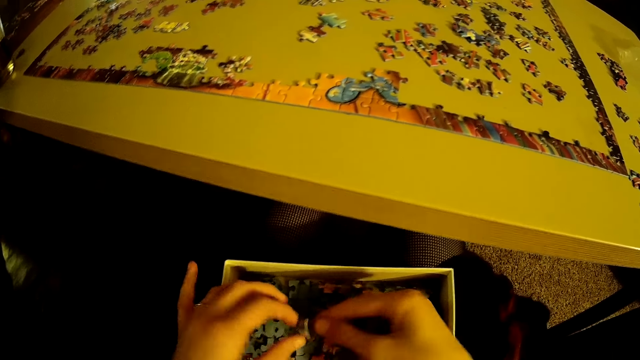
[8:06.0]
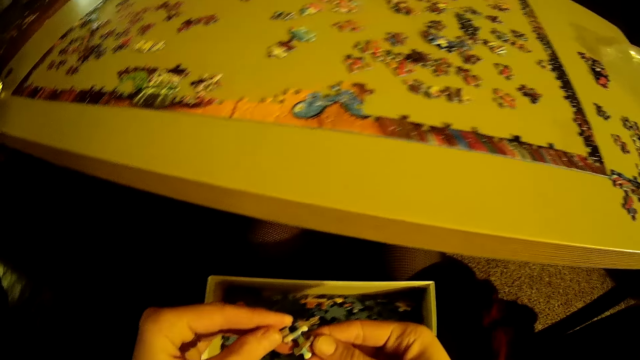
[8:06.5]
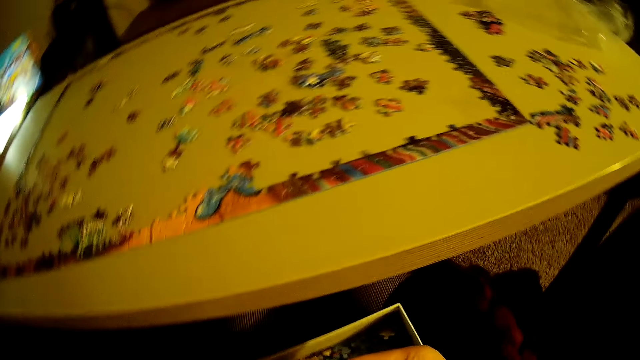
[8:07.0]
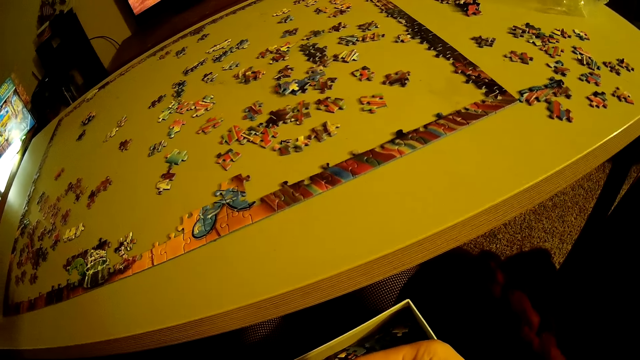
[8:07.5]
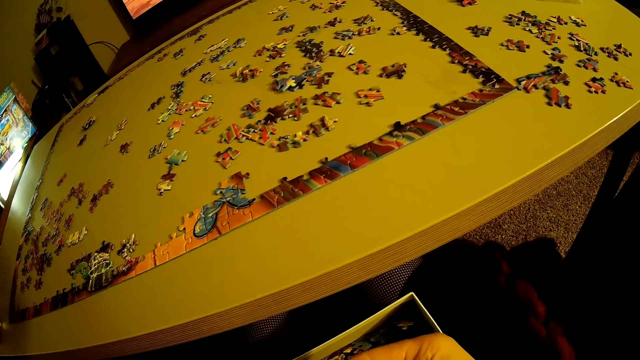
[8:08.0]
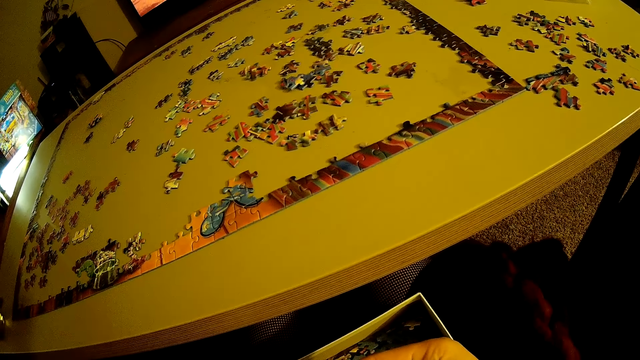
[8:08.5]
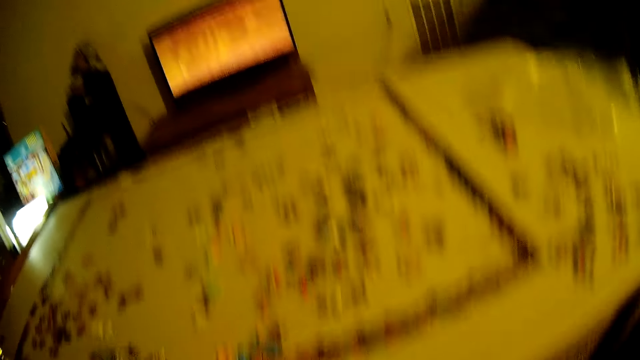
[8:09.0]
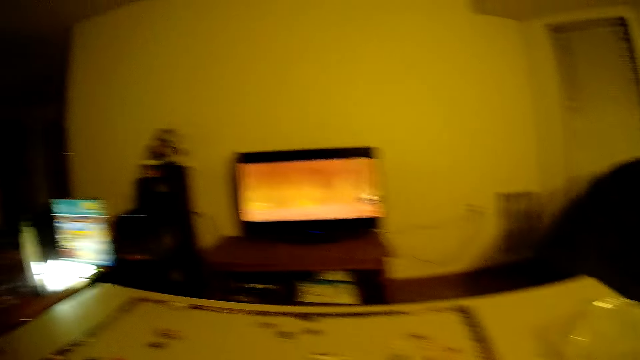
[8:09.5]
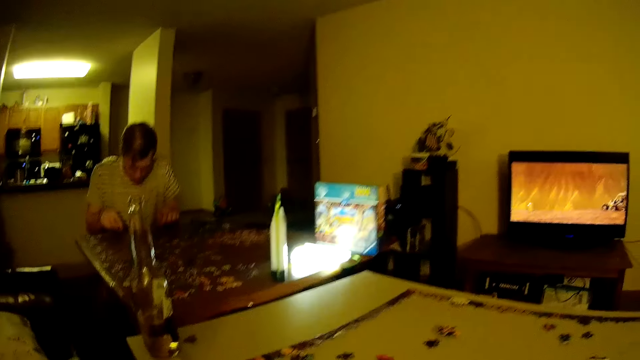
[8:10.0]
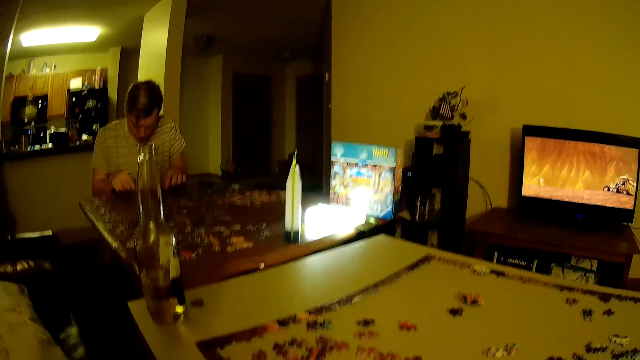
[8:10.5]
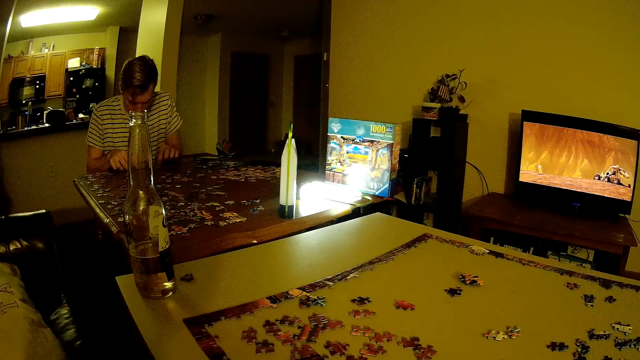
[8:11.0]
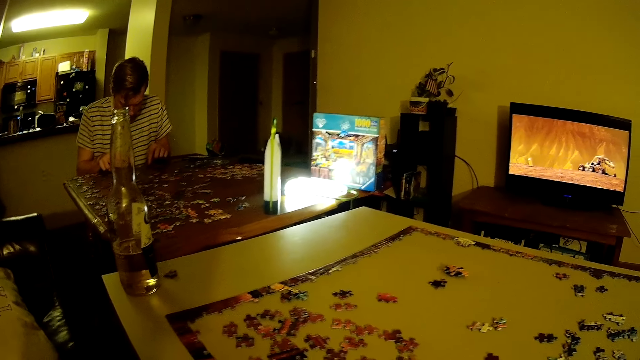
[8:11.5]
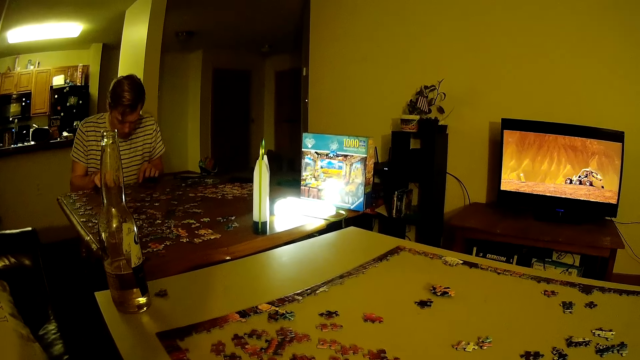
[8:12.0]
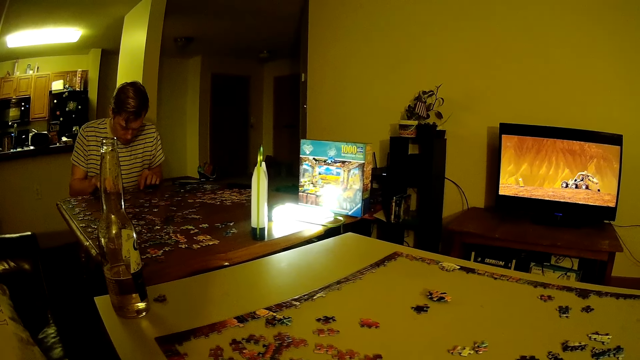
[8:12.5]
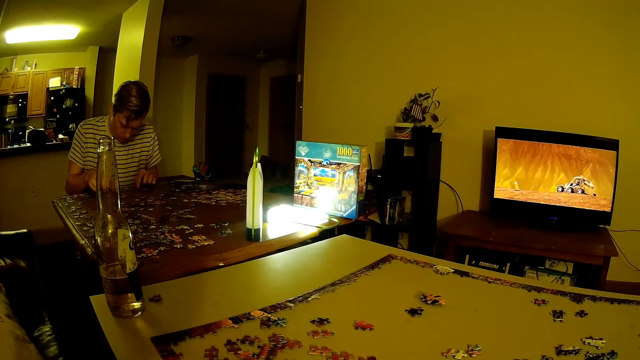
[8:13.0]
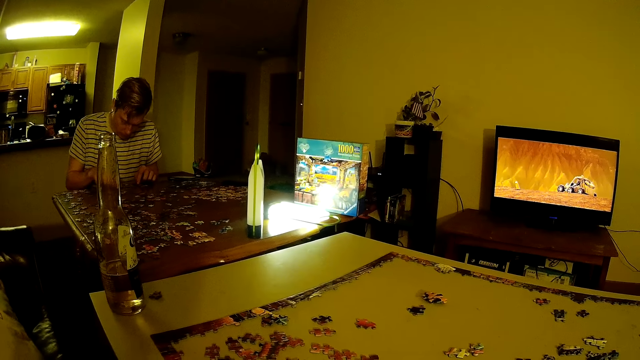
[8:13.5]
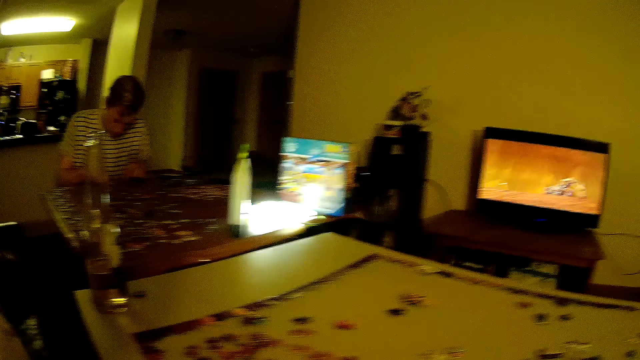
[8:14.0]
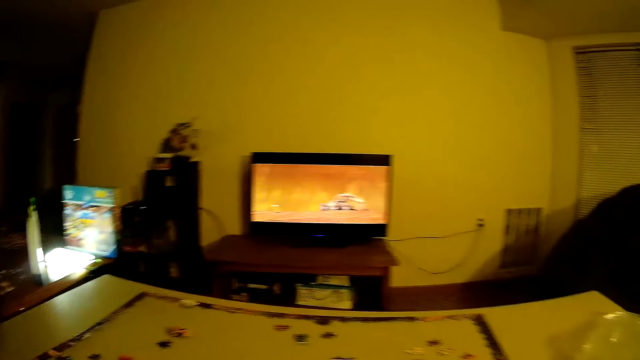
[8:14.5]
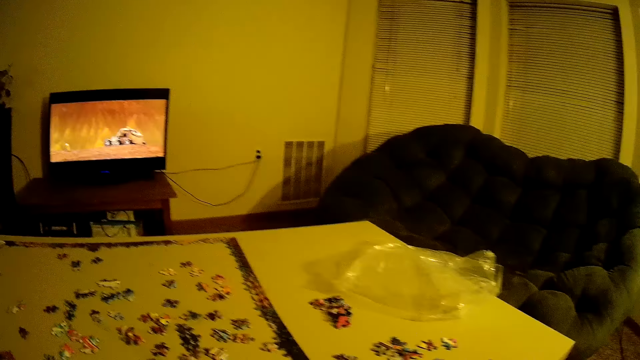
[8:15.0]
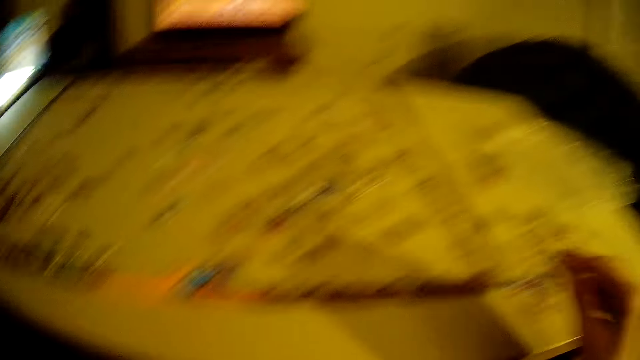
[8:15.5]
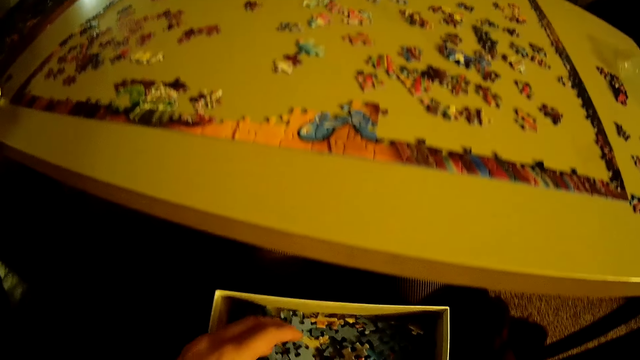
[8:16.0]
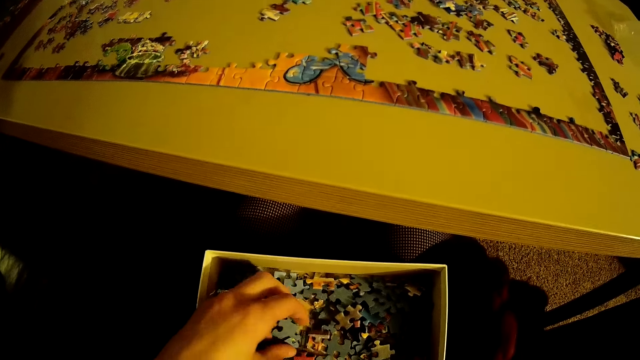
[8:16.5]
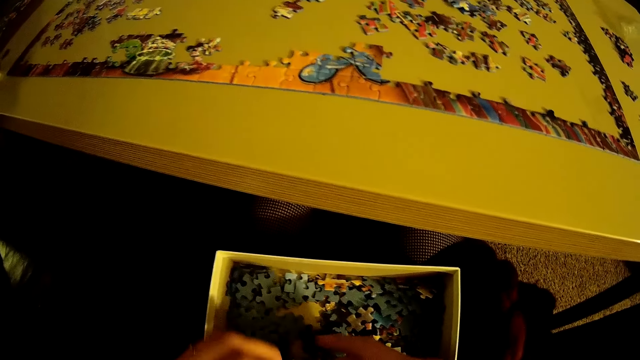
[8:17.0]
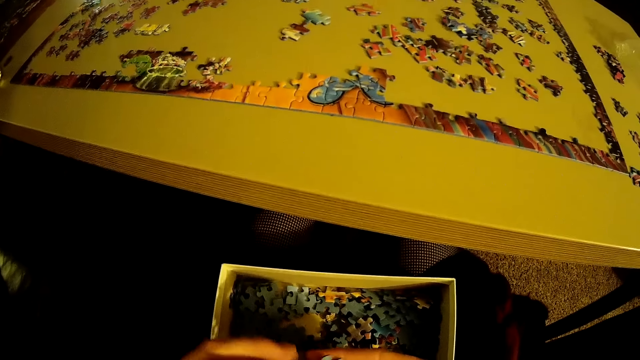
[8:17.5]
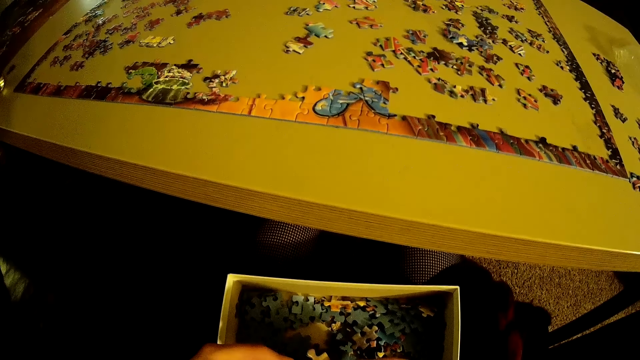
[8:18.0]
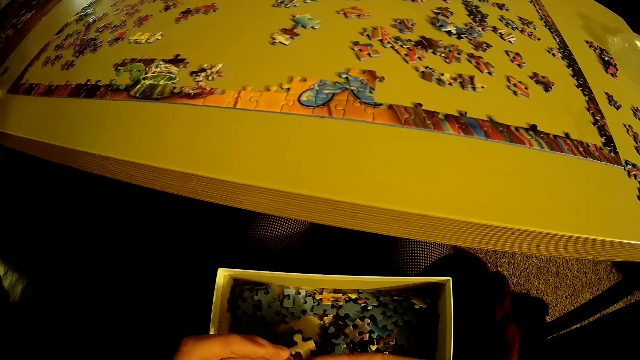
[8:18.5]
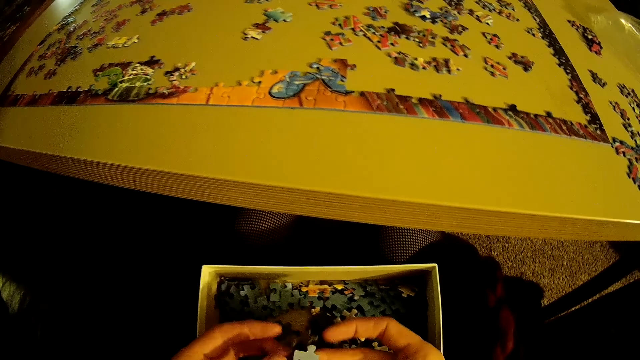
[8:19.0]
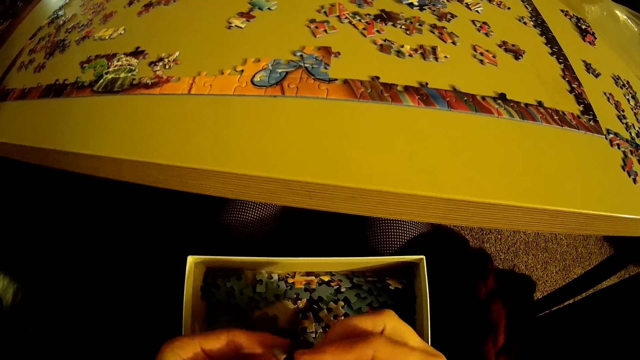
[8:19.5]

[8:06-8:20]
The camera wearer holds the piece of puzzle. They look around the house. A man arranges the pieces of puzzle on the table. The camera wearer looks around the house. They remove their hand from the table. They put their hand in the box. They select a piece of puzzle from the box. They put puzzles on the table. They remove their hand from the box.

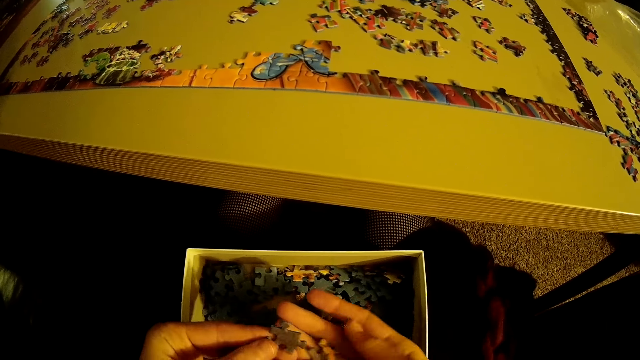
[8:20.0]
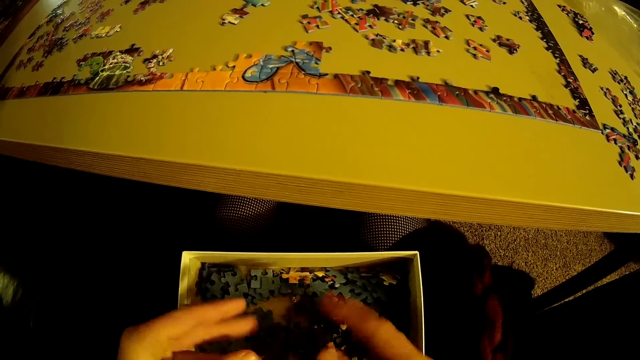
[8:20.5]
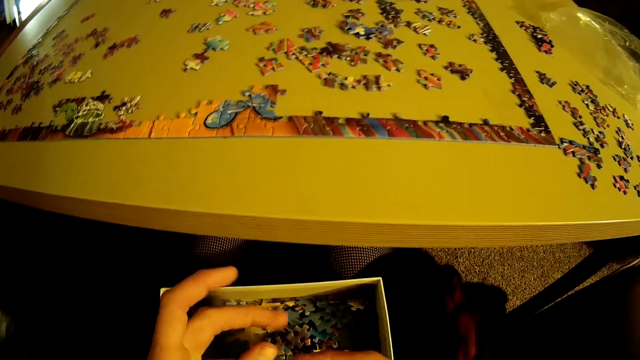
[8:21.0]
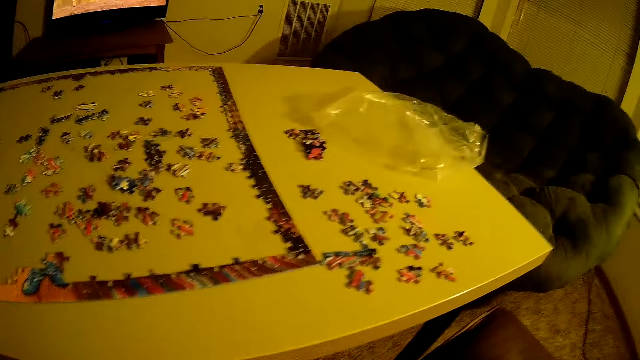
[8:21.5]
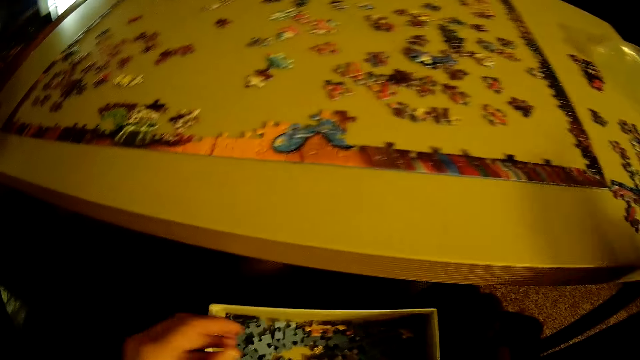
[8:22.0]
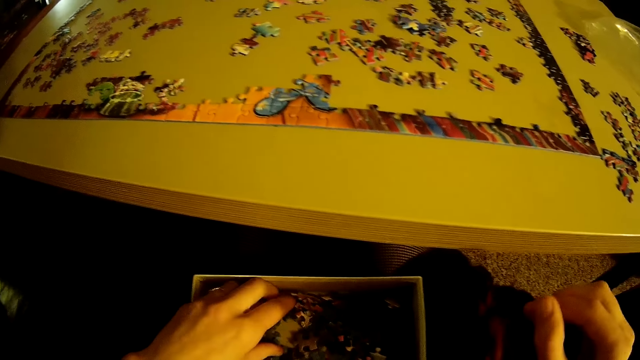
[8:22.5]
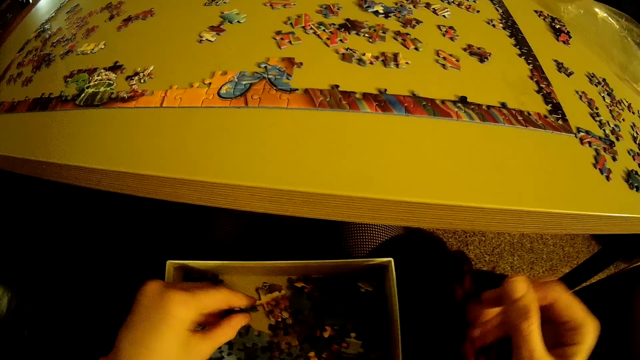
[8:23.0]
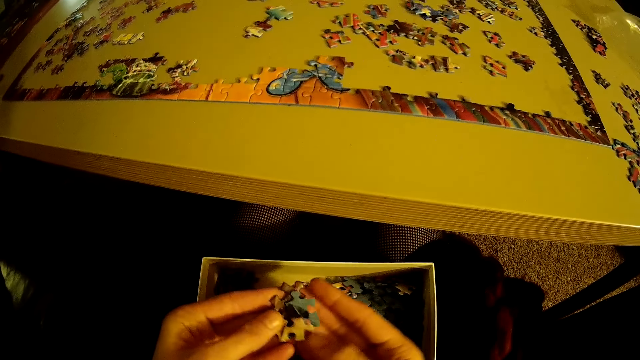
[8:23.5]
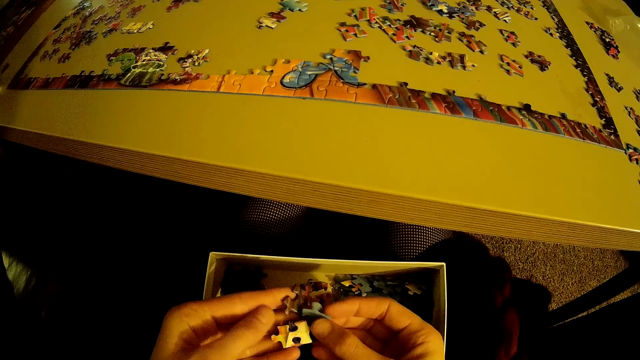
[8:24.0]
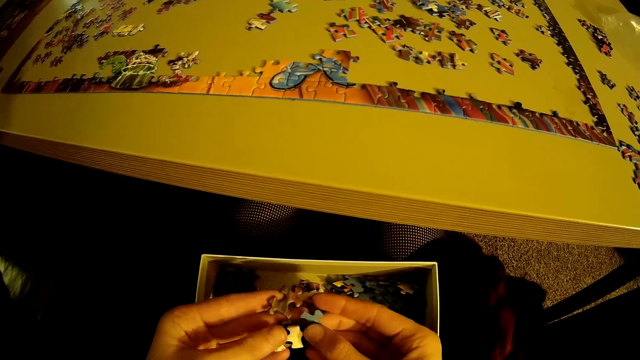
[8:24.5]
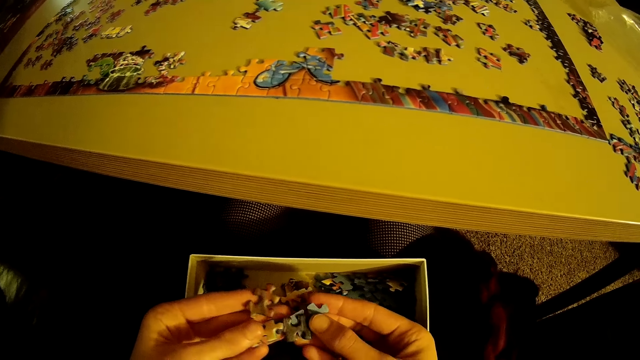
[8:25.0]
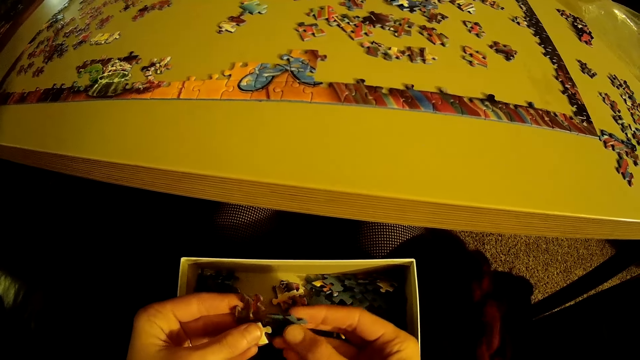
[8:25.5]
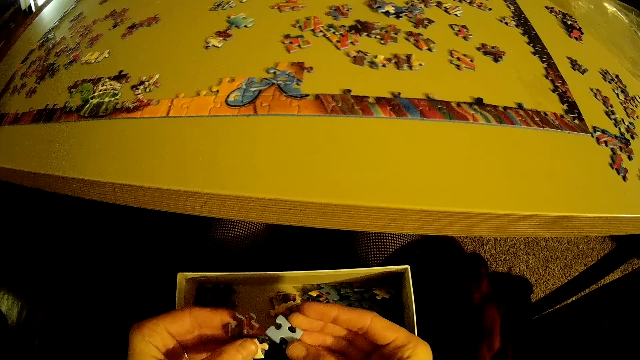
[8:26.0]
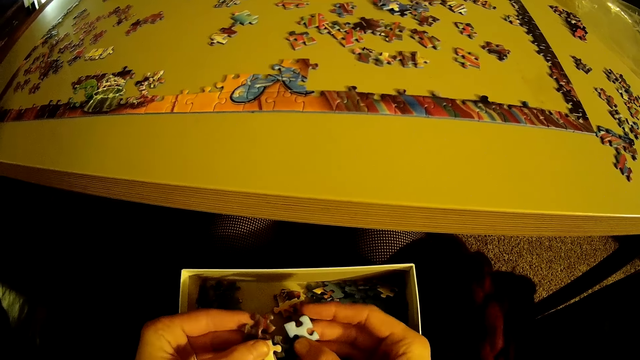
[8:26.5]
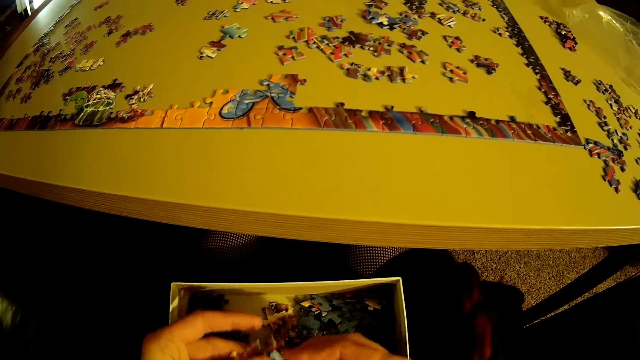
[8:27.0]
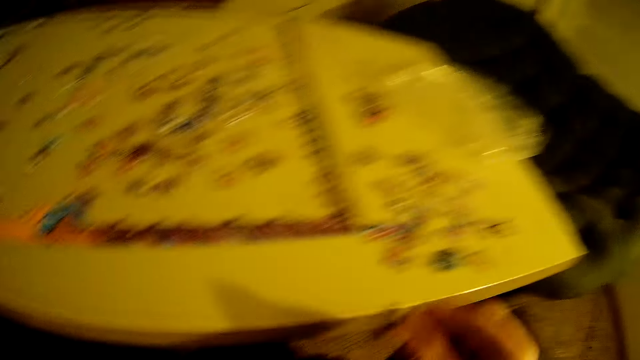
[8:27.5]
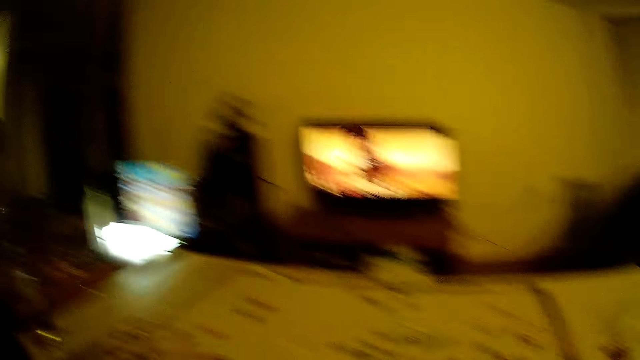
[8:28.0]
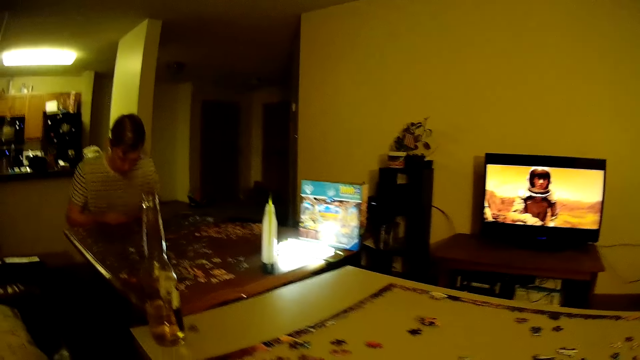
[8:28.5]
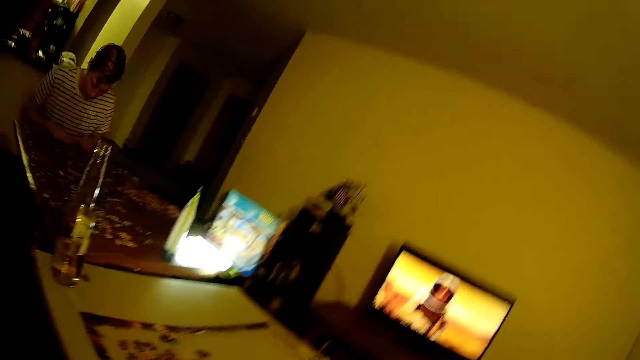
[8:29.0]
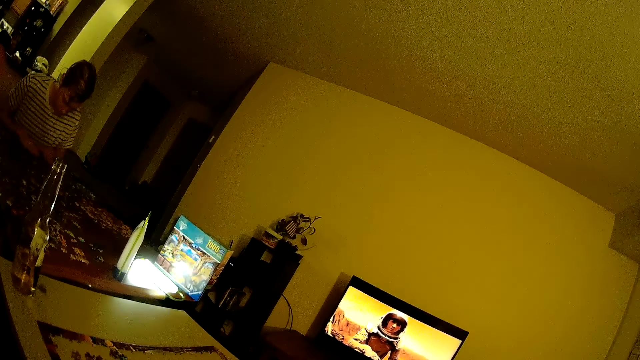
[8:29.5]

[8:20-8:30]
The camera wearer holds the piece of puzzle. They place the piece of puzzle on the table. They remove their hand from the table. They put their hand in the box. They remove their hand from the box. They pick pieces of puzzle from the box. They hold the pieces of puzzle. They place the piece of puzzle on the table. They remove their hand from the table. They look around the house.
